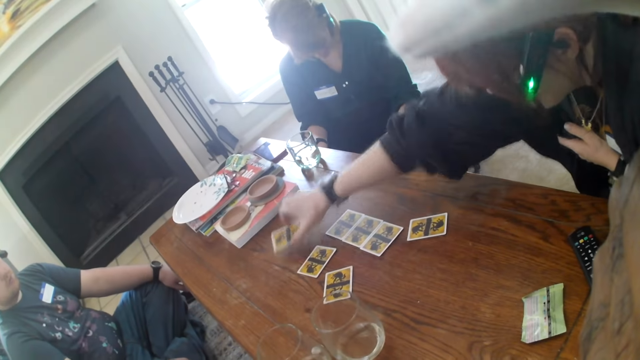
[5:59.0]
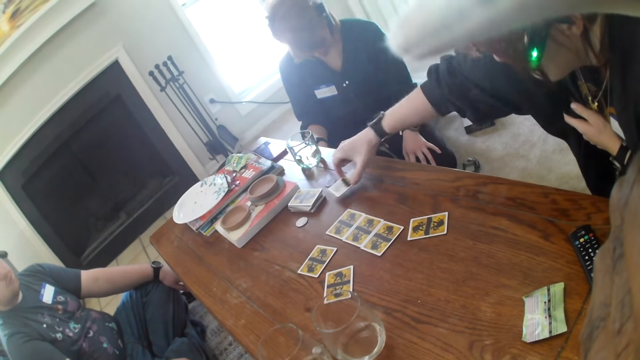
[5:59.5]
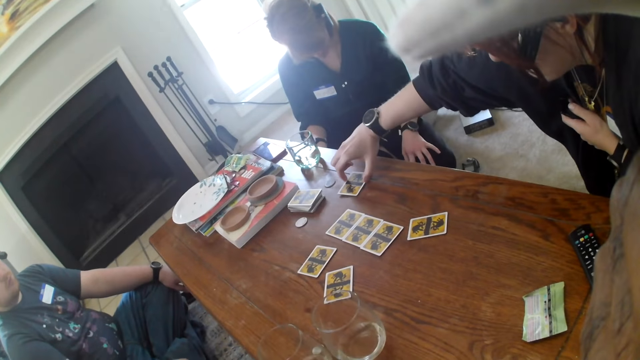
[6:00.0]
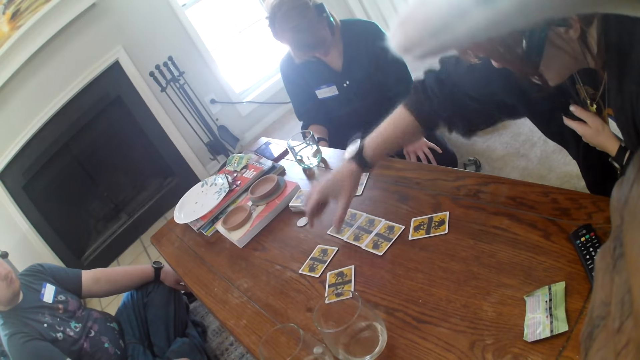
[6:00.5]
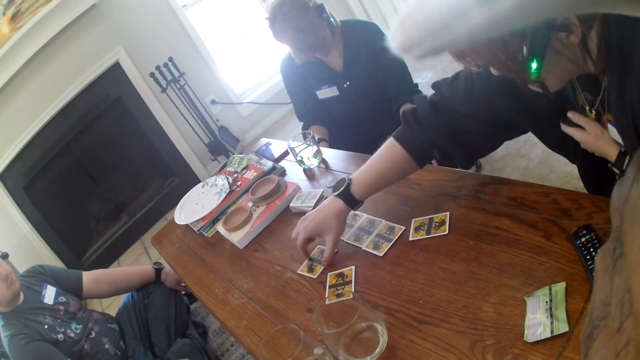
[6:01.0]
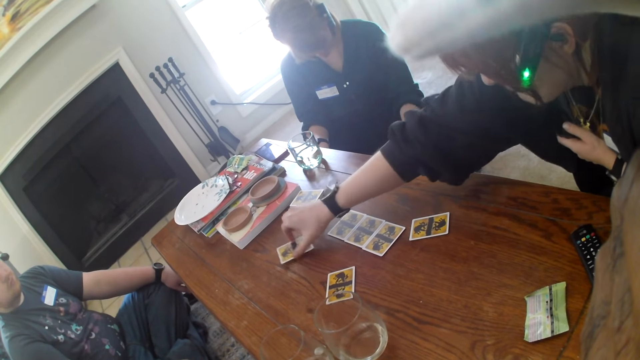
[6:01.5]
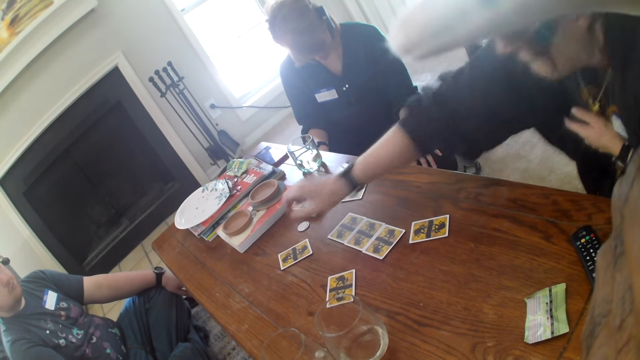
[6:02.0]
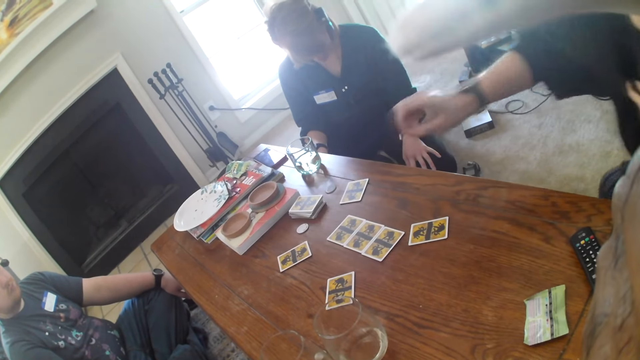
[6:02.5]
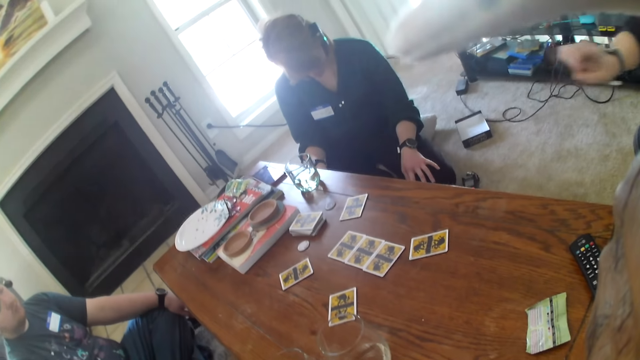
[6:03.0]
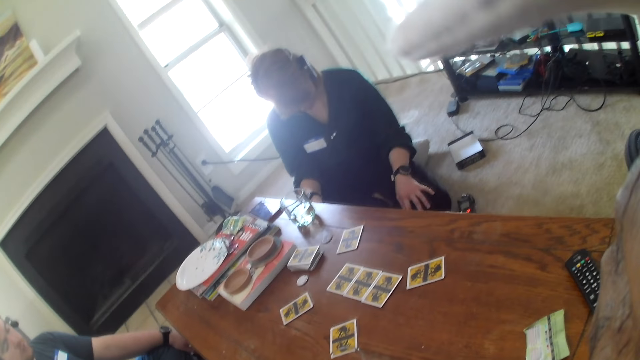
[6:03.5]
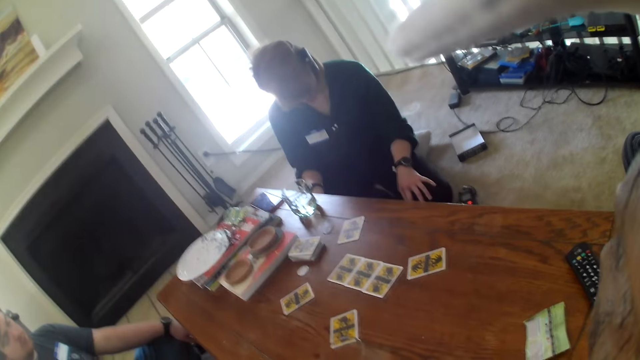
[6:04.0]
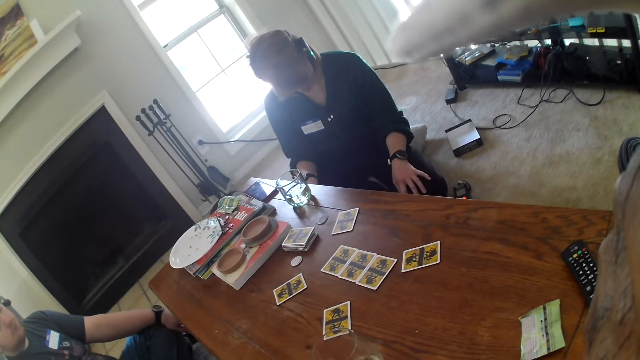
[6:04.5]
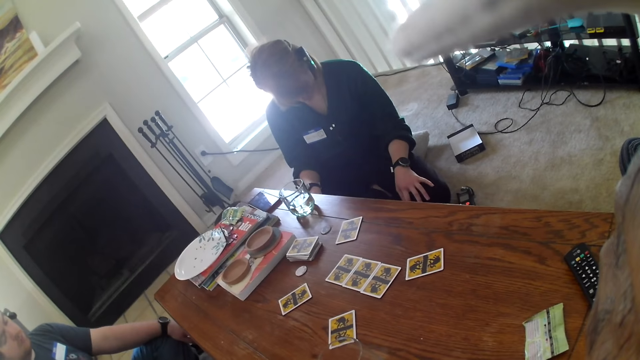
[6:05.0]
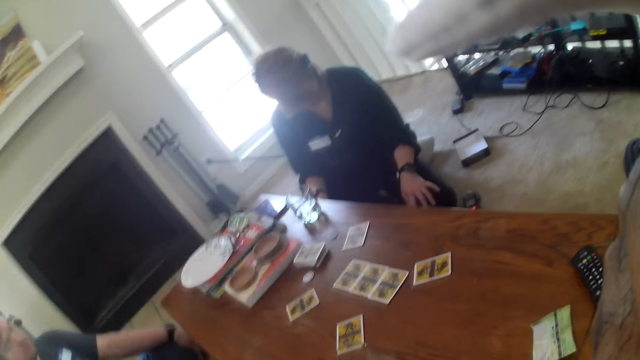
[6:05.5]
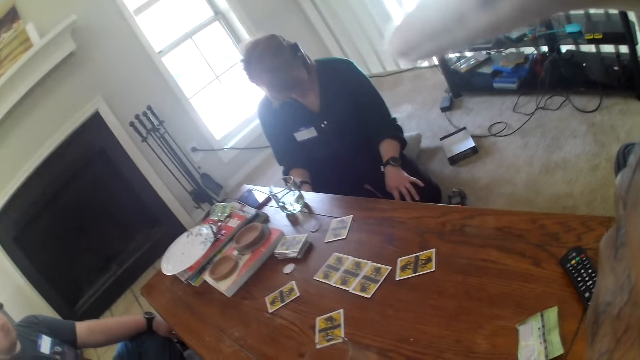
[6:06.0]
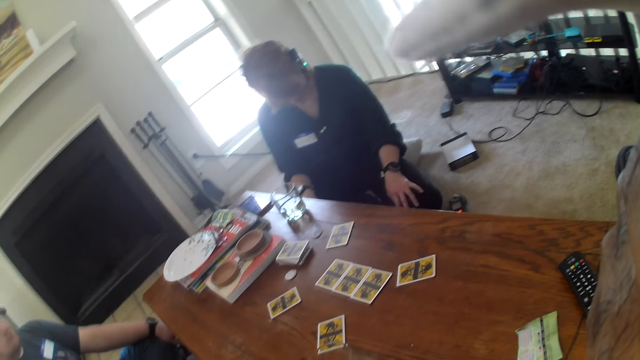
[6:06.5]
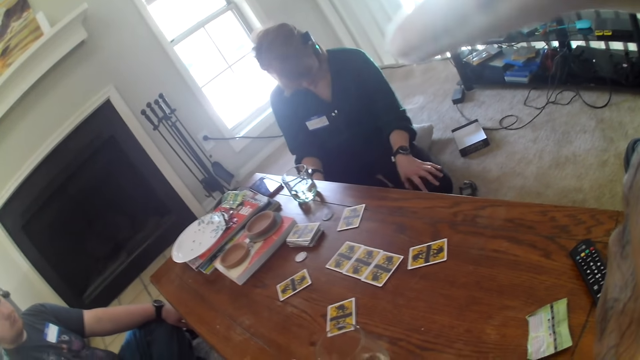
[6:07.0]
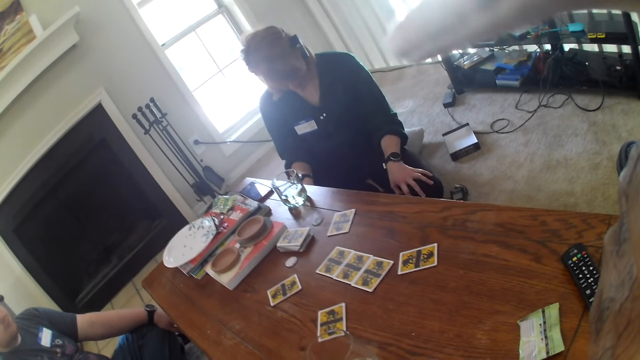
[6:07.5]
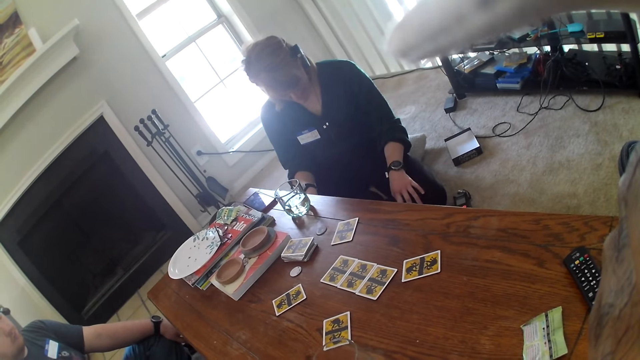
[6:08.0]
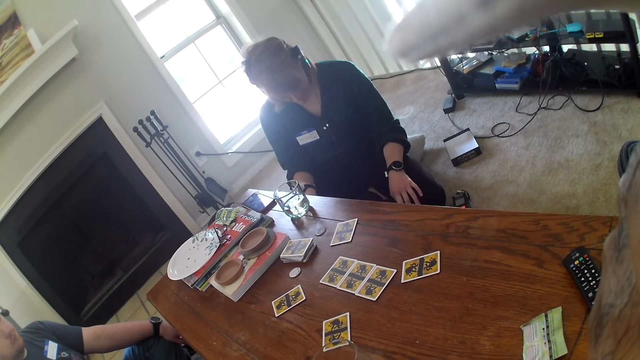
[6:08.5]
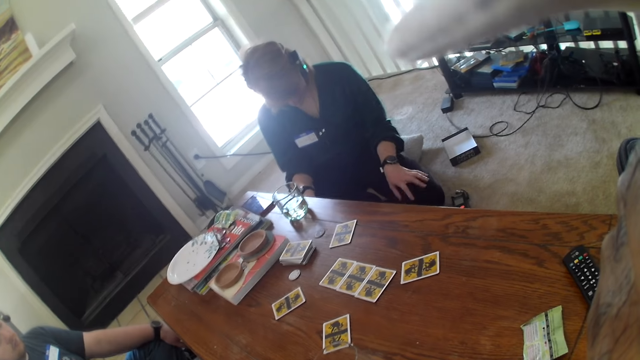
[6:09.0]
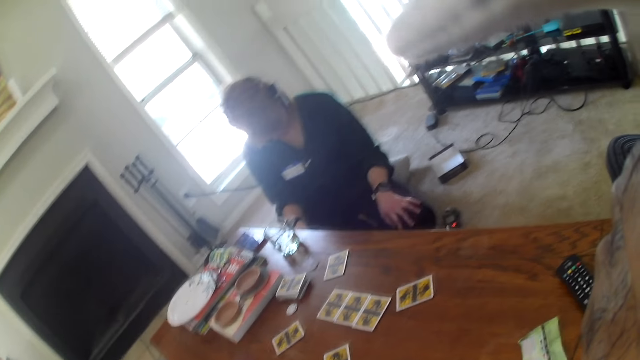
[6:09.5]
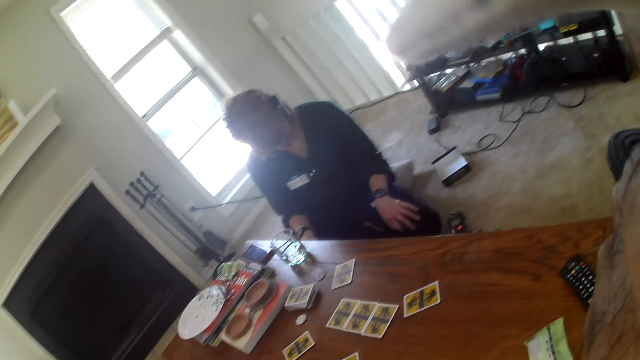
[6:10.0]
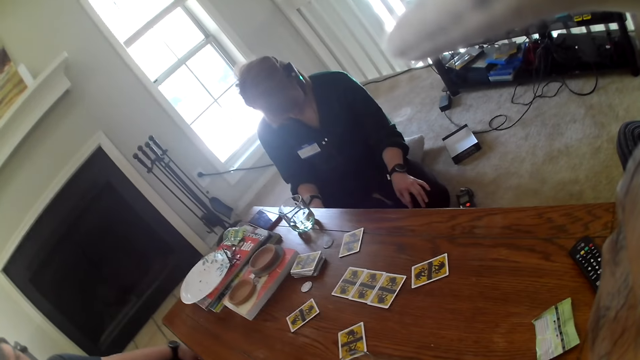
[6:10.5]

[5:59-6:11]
A person picks the cards on the table. The person puts the card on the table.

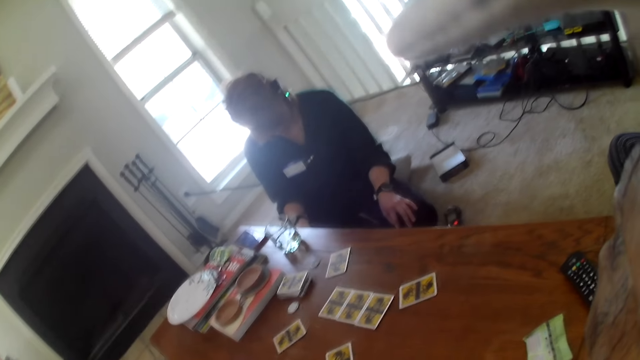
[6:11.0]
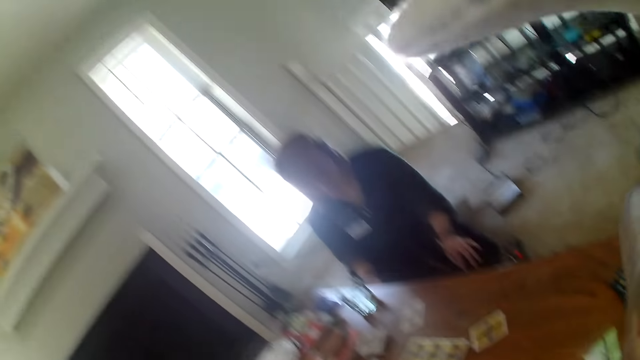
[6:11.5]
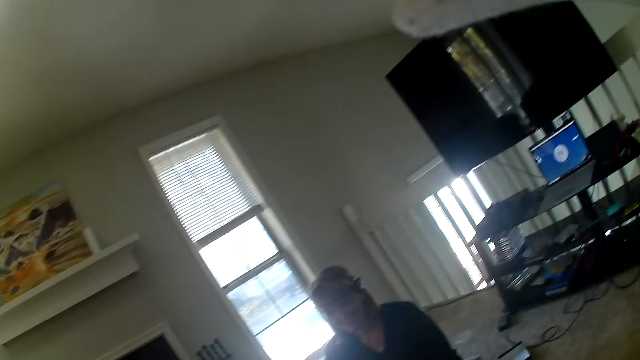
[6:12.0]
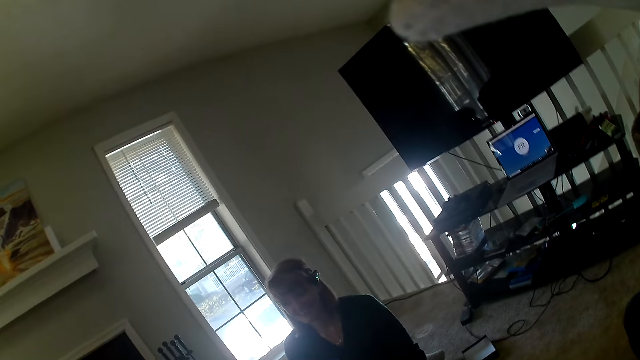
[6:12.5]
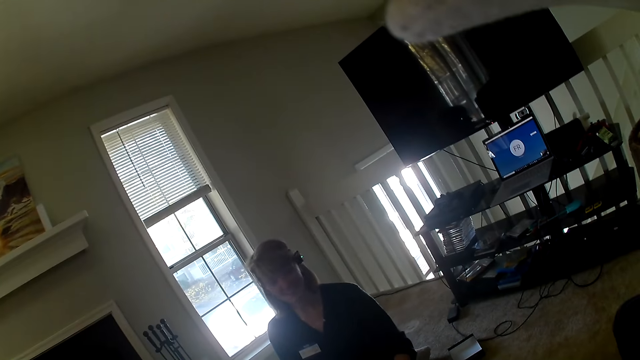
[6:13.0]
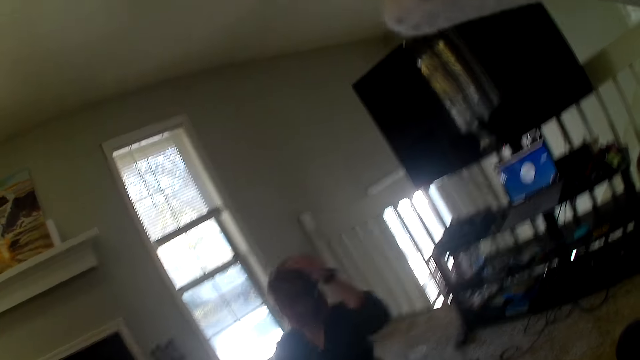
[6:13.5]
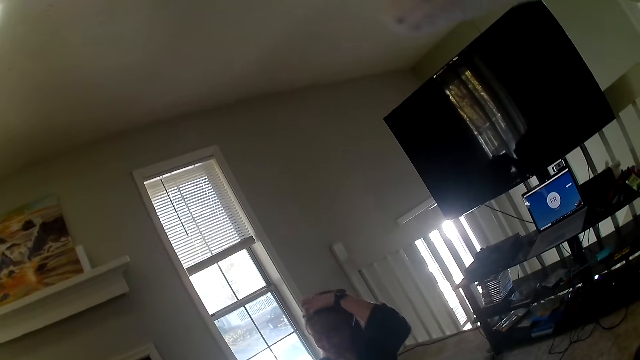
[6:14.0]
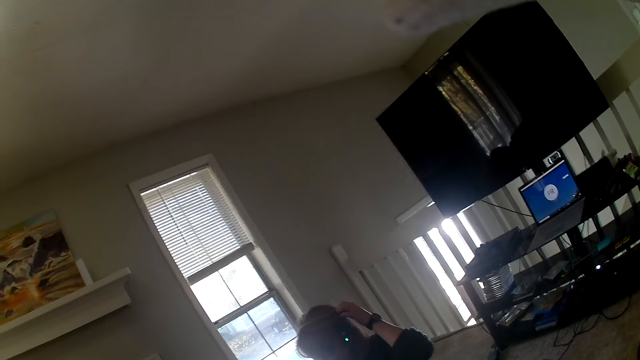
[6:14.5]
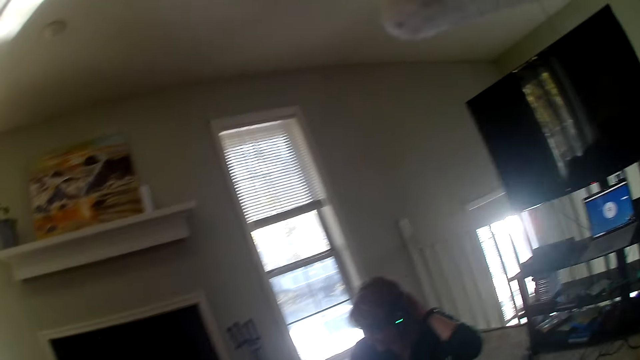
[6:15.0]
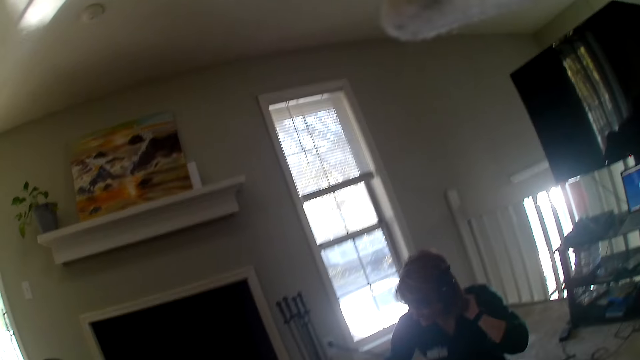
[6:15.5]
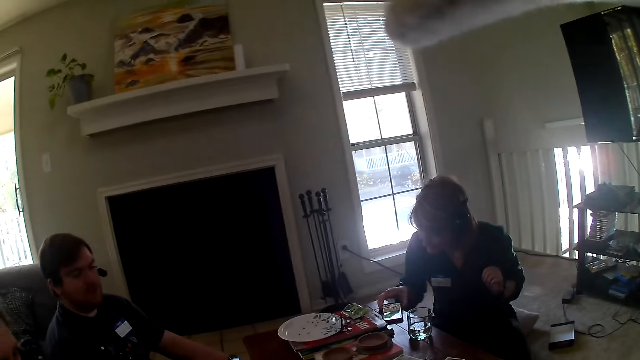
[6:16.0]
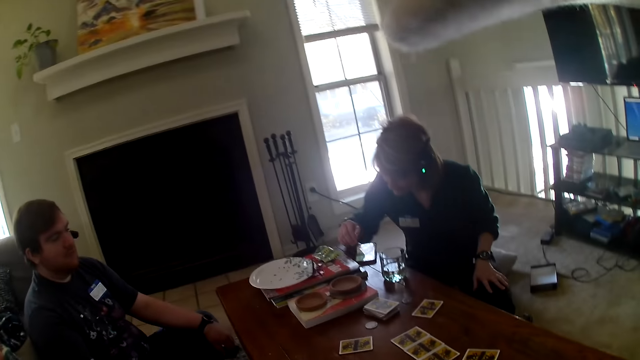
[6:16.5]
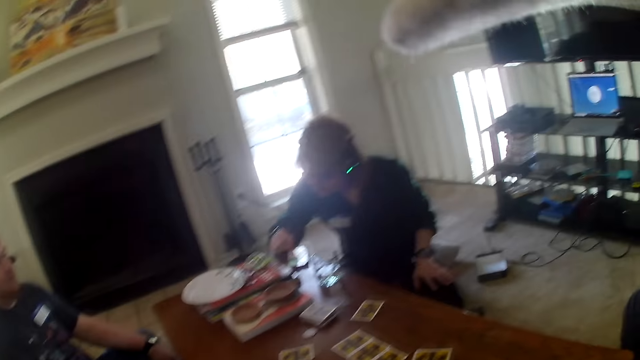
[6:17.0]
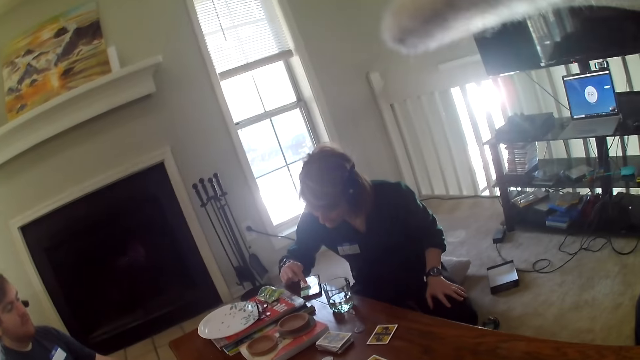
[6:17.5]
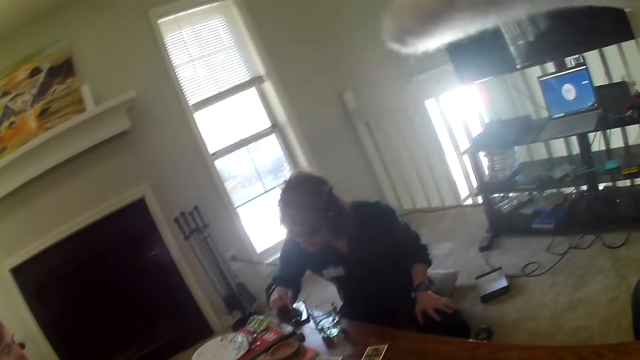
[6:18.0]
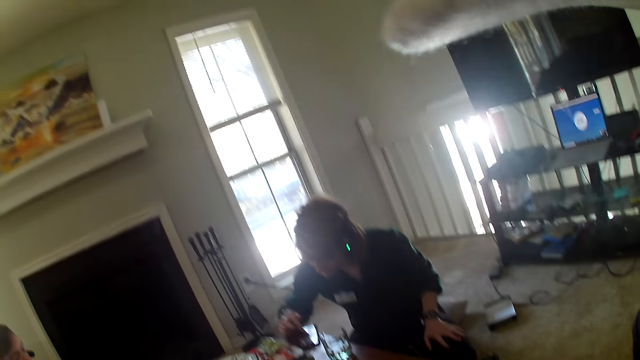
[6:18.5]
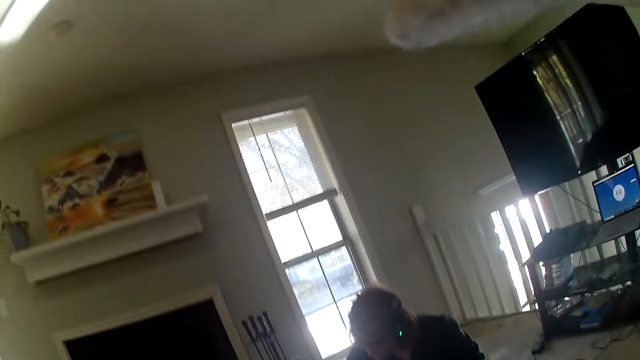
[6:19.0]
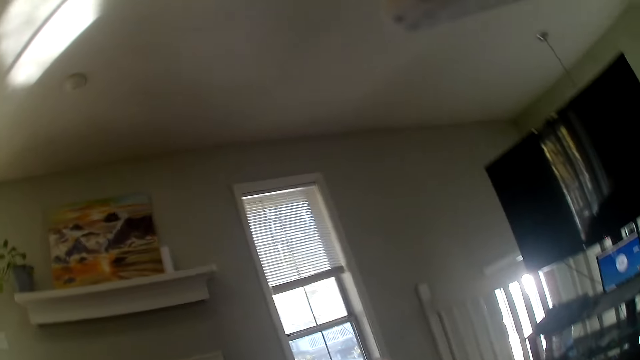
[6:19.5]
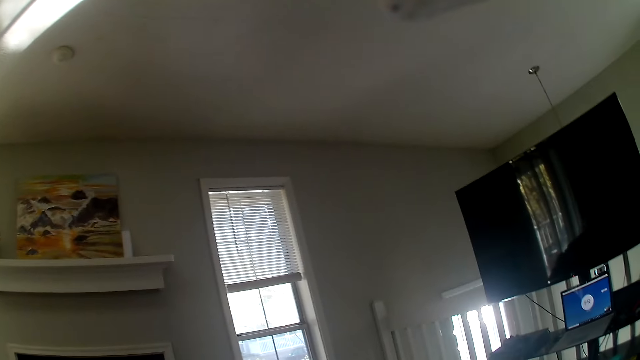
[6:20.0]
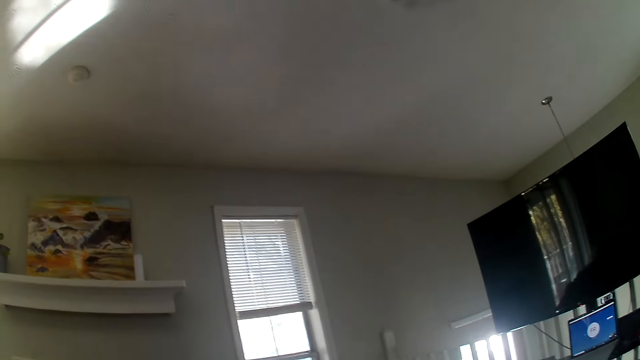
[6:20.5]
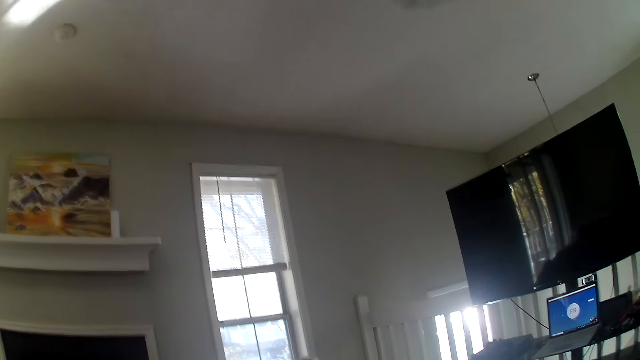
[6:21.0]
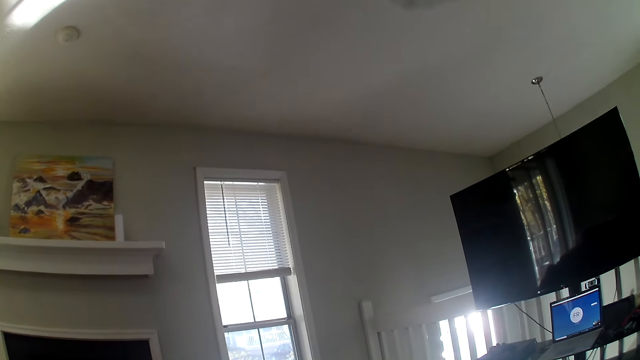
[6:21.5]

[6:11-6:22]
A woman looks at the phone. The woman scrolls the phone.
